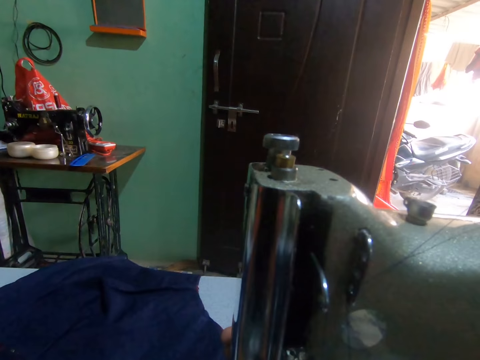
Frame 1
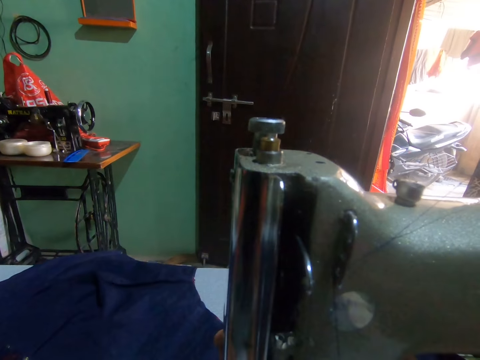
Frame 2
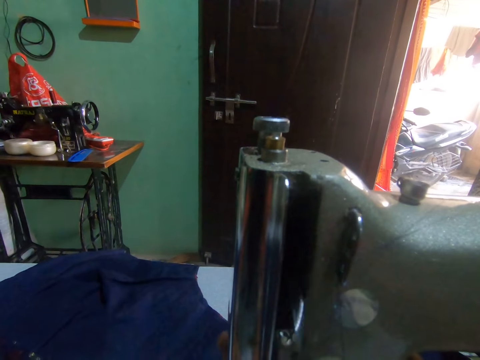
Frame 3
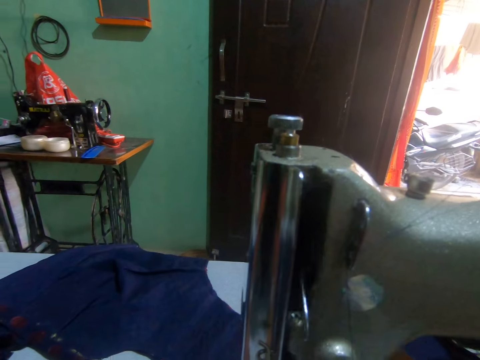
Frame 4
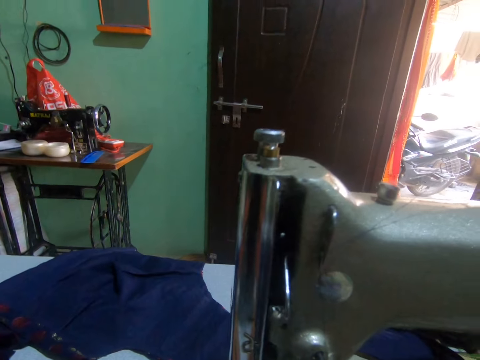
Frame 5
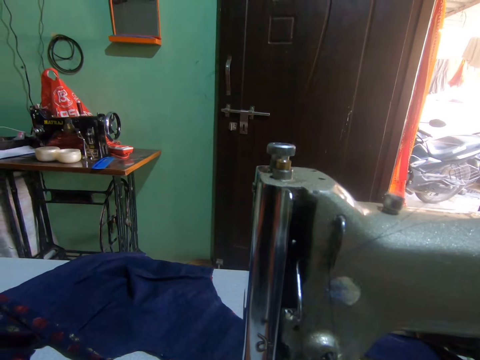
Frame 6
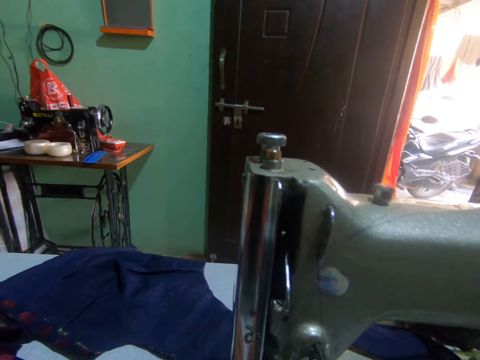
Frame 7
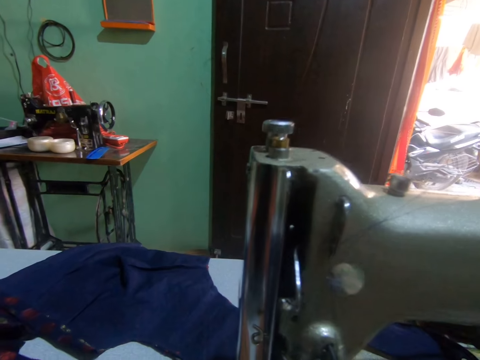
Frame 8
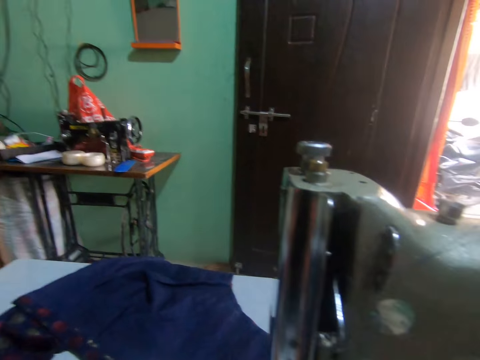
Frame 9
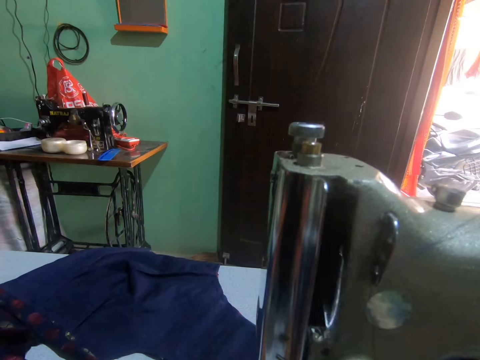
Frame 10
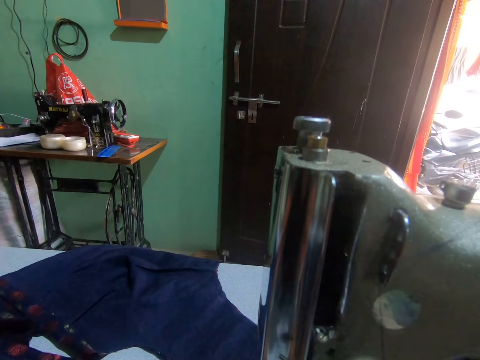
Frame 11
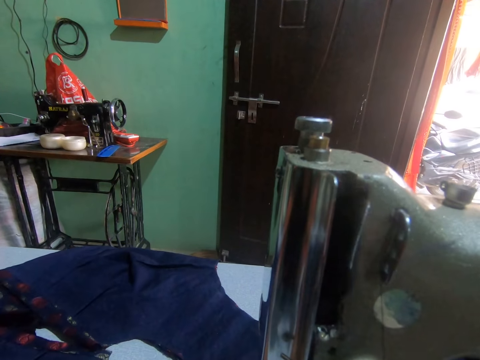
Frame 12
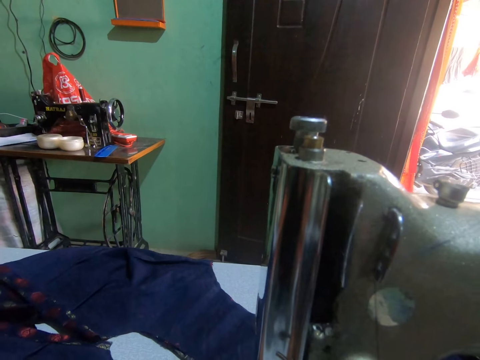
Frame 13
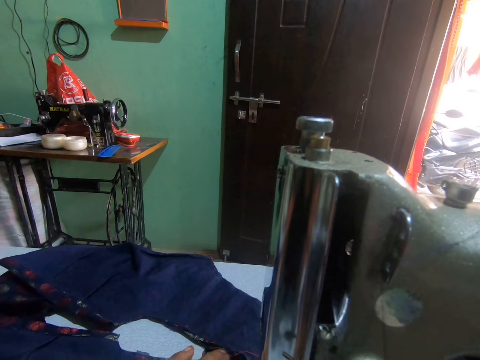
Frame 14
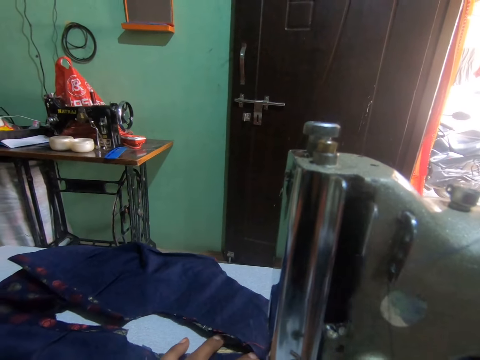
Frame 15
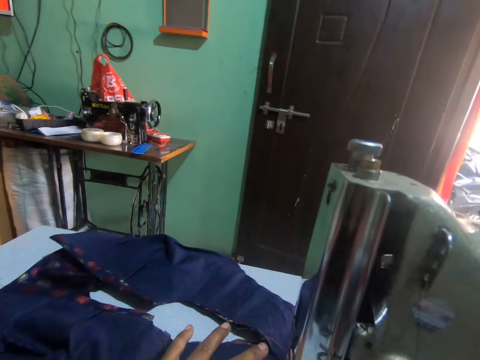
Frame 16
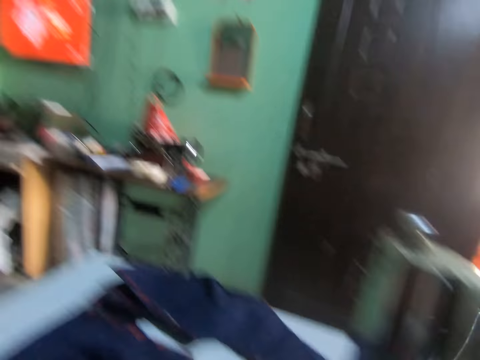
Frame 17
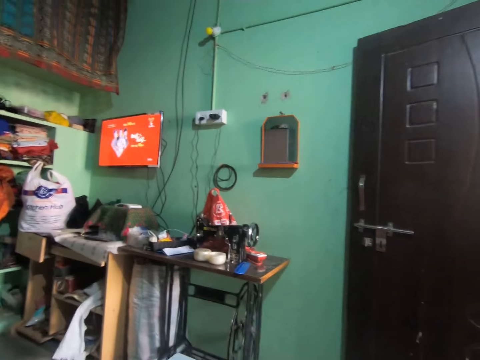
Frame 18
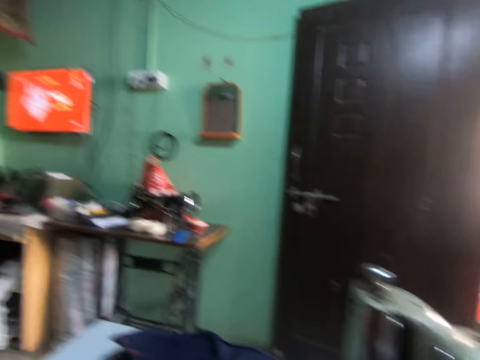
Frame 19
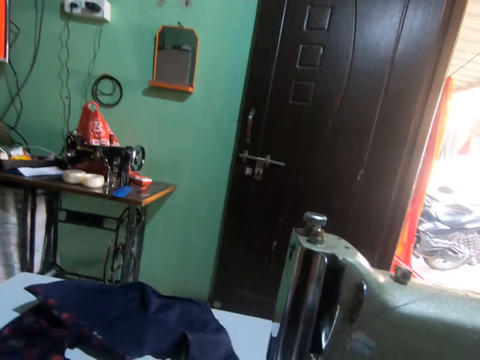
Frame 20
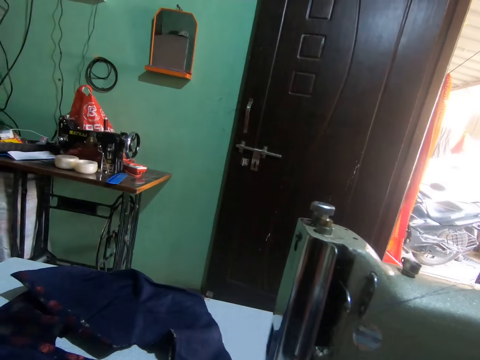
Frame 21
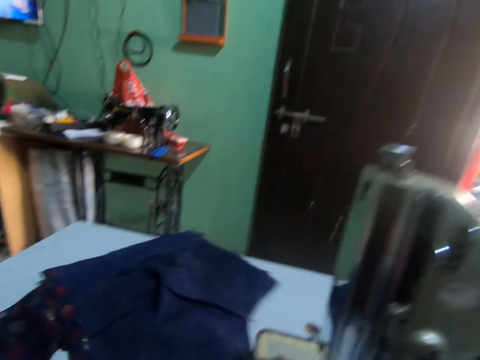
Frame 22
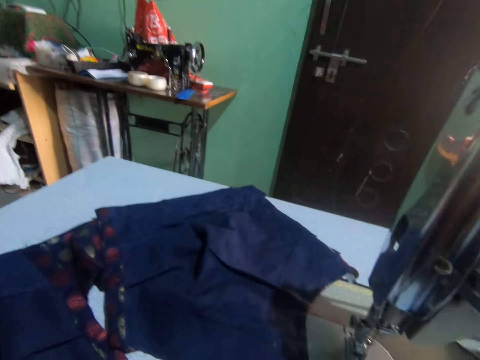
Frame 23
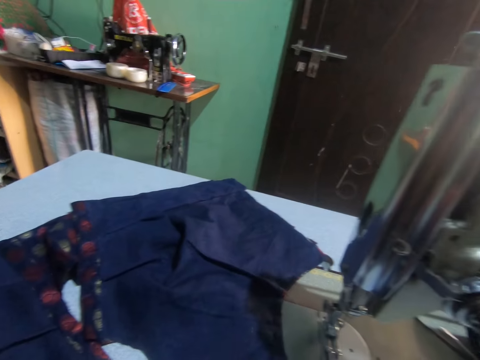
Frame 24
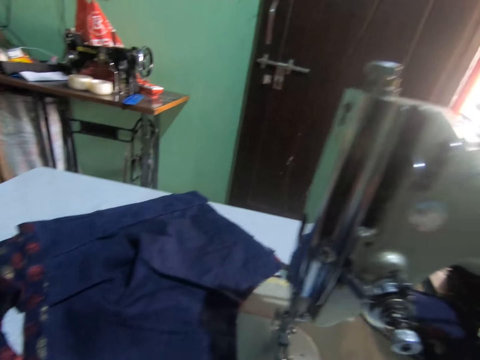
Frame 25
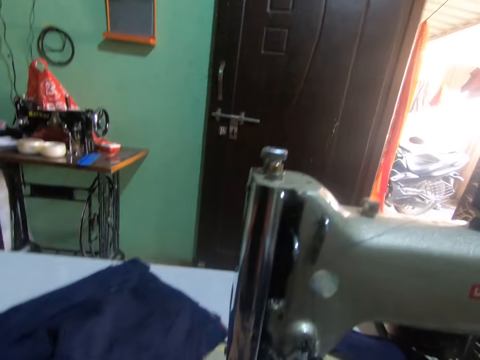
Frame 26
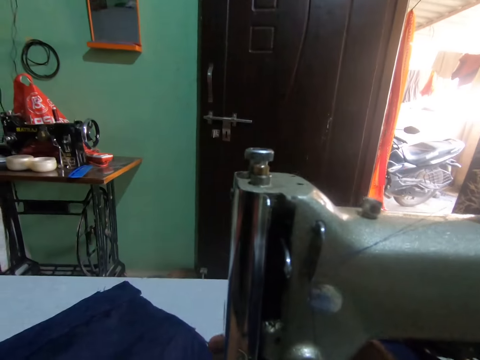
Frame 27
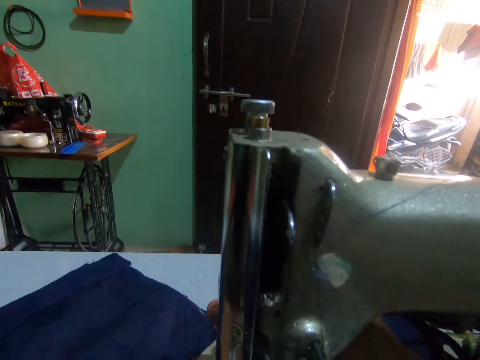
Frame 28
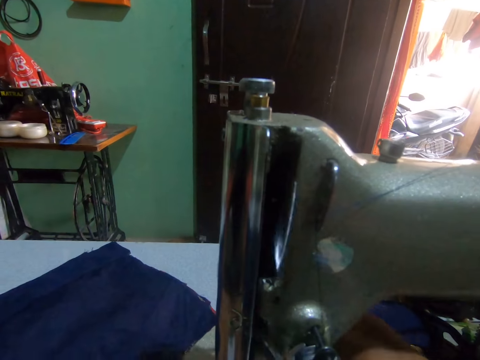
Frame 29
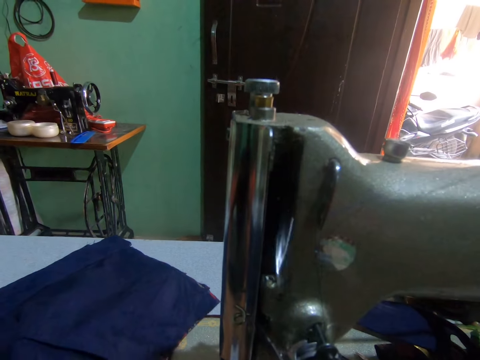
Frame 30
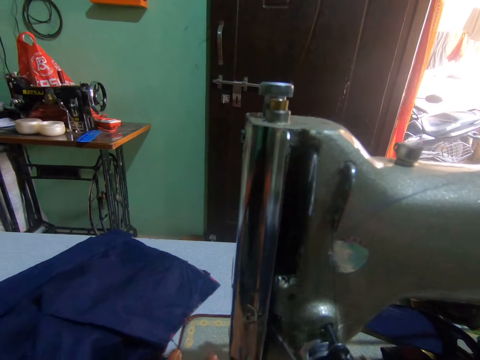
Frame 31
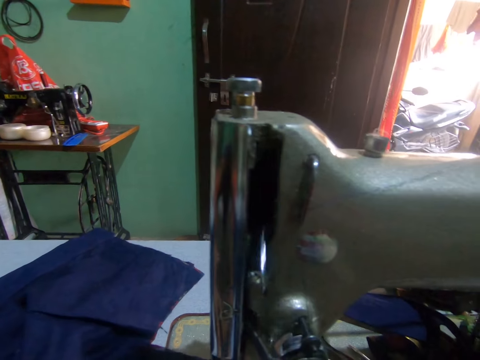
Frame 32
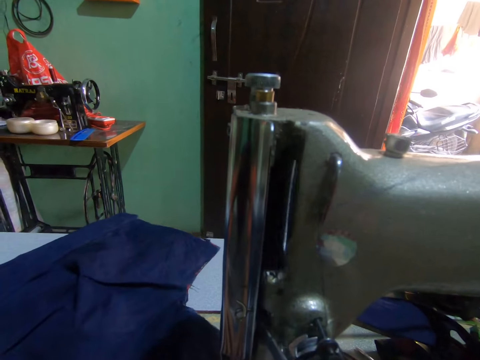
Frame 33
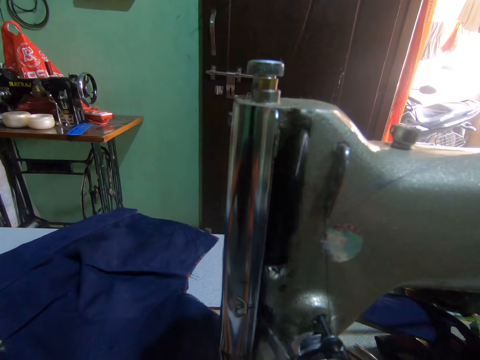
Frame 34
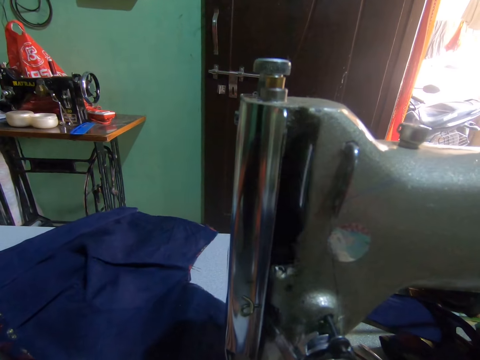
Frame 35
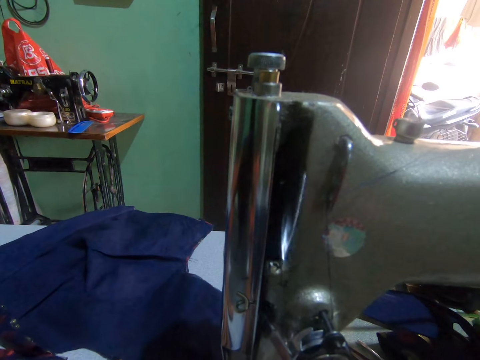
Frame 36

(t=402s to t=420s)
The camera wearer sets the sewing machine with her right hand. She sews the cloth on the table with both hands. She pushes the fabric through the sewing machine. She turns around. She turns around again. She adjusts the cloth on the sewing table with her left hand. She holds the fabric on the sewing machine. She turns around. She sets the sewing machine with her right hand. She sews the cloth on the sewing machine with both hands. She pushes the fabric through the sewing machine.

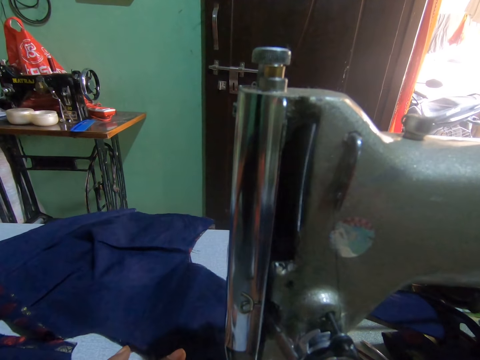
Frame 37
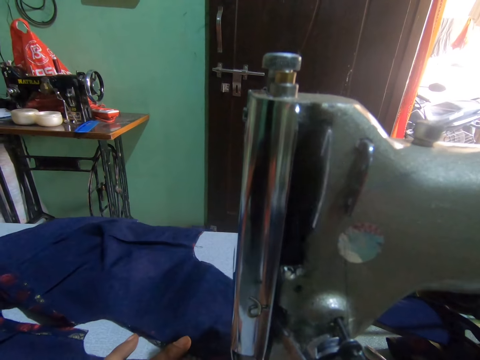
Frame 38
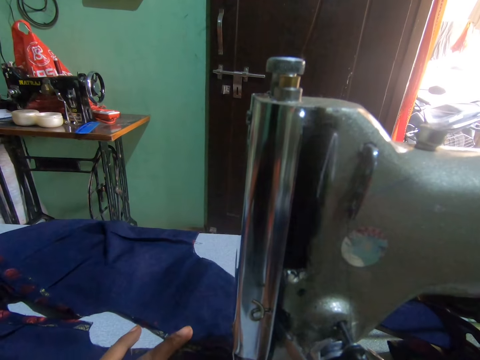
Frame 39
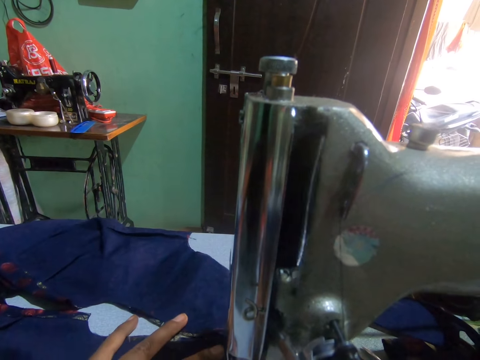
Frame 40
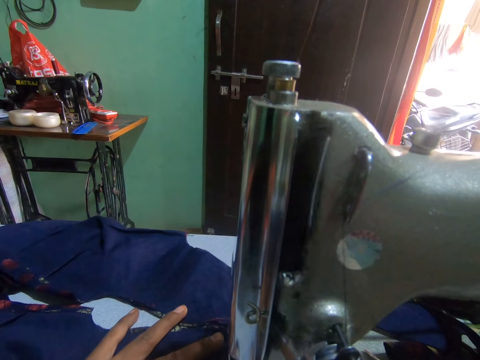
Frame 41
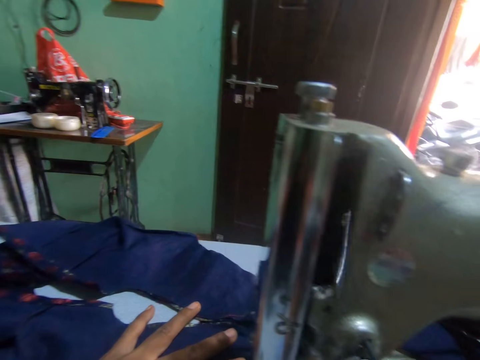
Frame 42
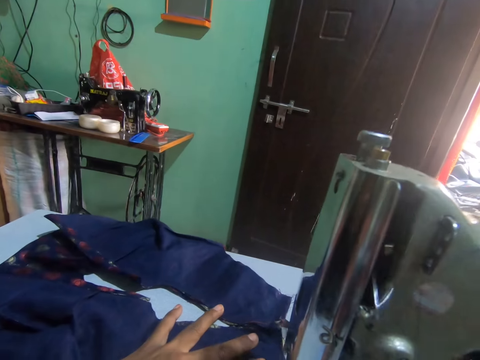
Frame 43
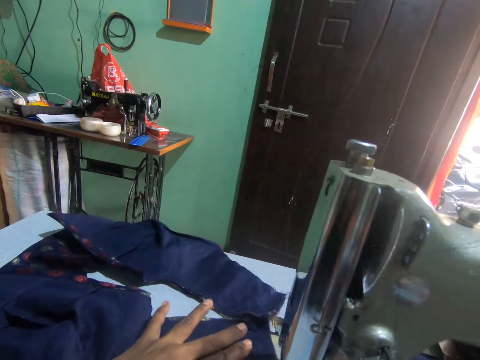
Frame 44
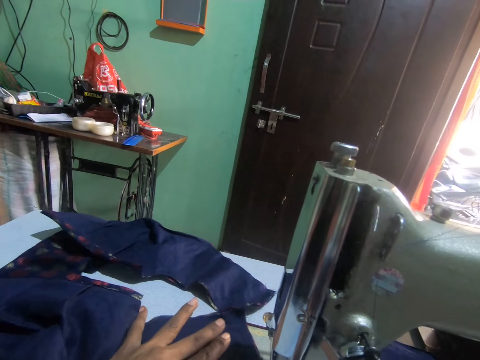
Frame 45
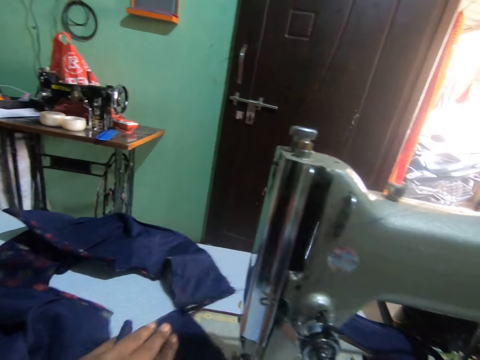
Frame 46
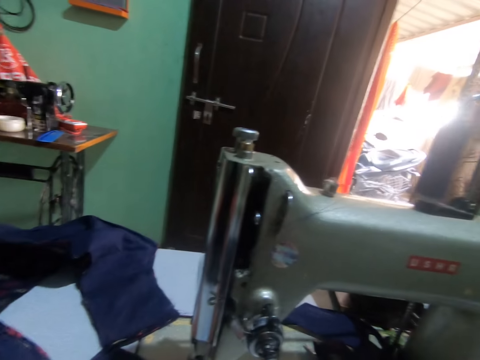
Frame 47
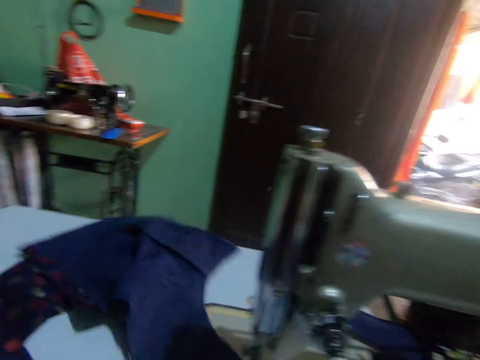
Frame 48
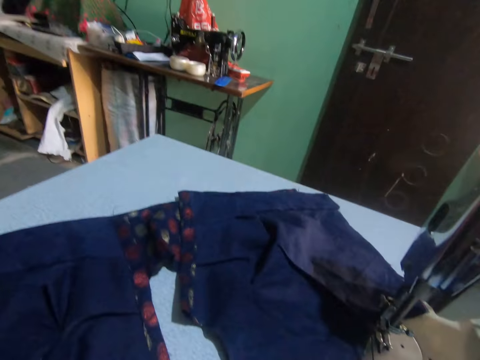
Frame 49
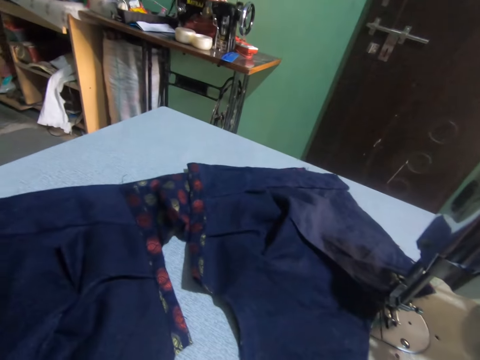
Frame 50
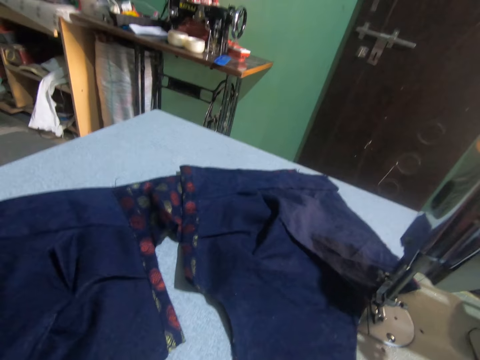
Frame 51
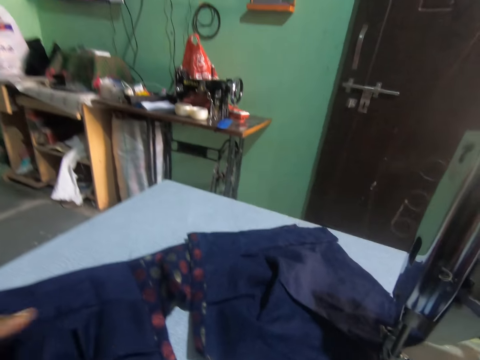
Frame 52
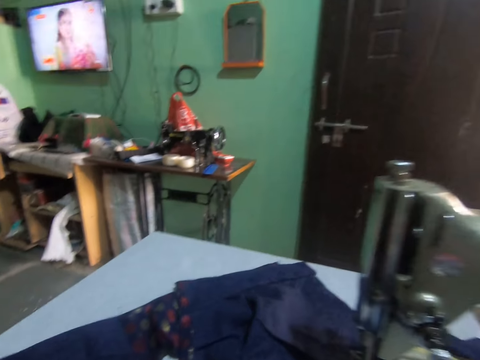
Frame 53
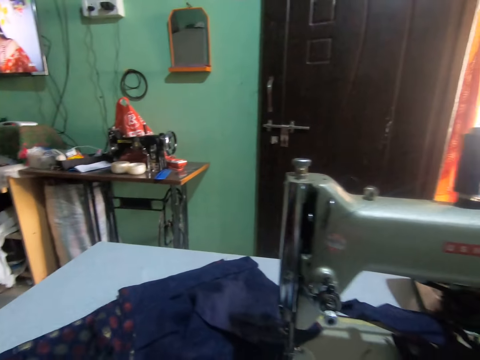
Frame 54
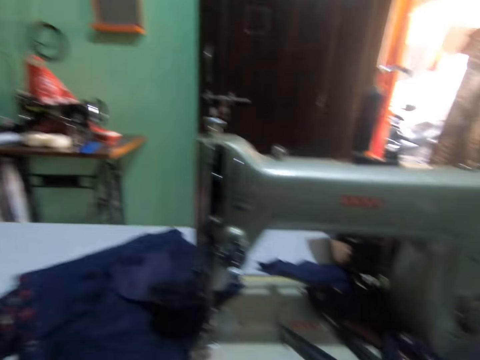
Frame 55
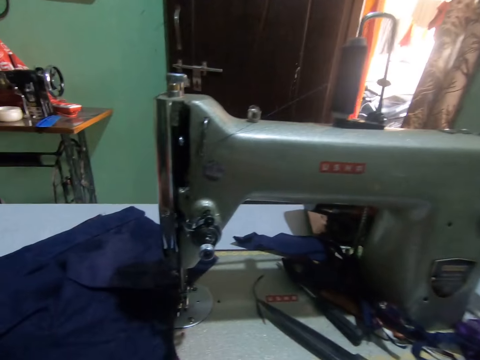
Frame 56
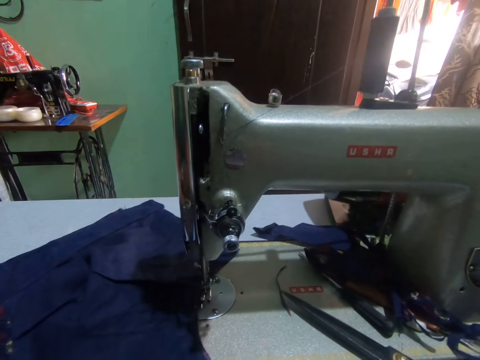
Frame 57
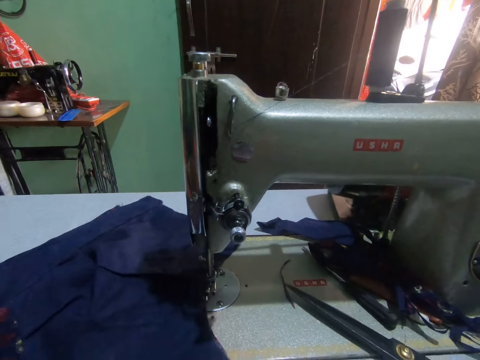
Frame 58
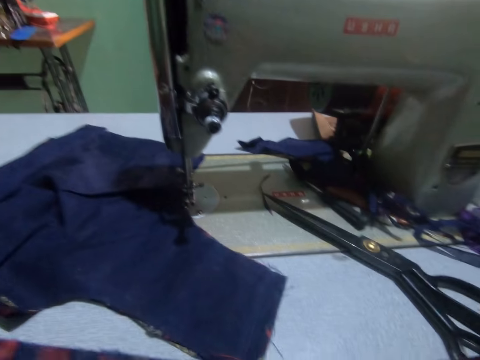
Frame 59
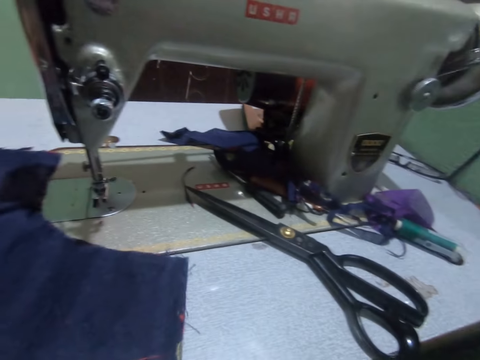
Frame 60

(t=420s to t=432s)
The camera wearer holds a fabric on the sewing machine. She adjusts a cloth on the sewing machine with her left hand. She turns around.
